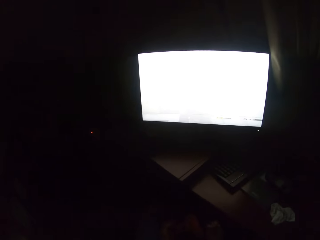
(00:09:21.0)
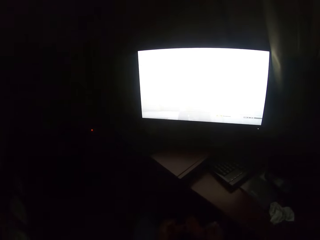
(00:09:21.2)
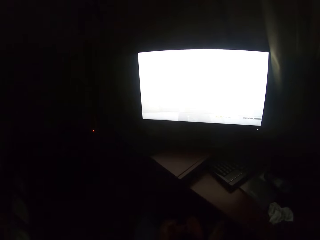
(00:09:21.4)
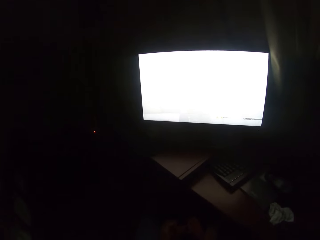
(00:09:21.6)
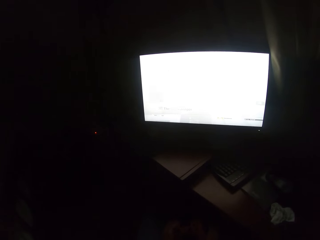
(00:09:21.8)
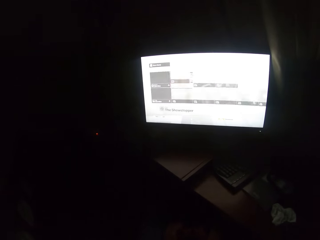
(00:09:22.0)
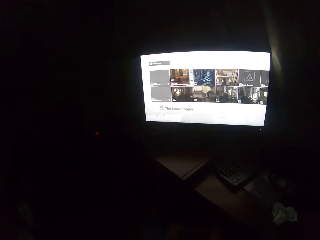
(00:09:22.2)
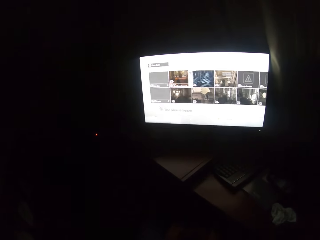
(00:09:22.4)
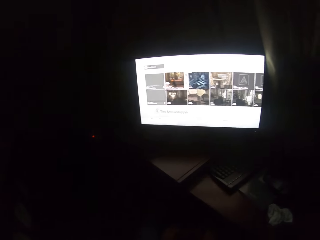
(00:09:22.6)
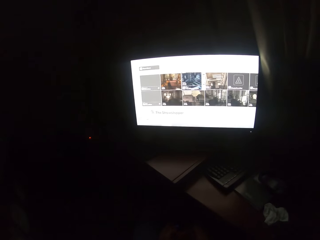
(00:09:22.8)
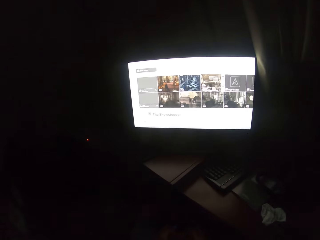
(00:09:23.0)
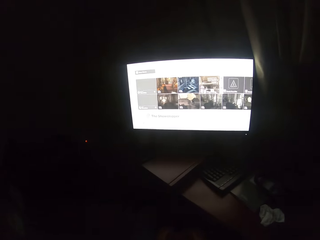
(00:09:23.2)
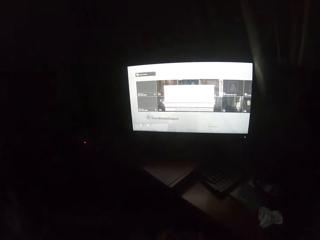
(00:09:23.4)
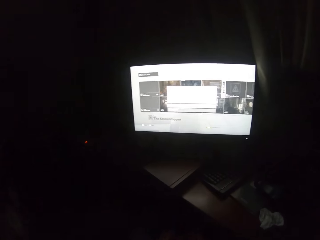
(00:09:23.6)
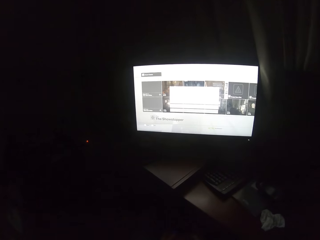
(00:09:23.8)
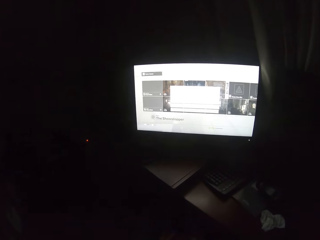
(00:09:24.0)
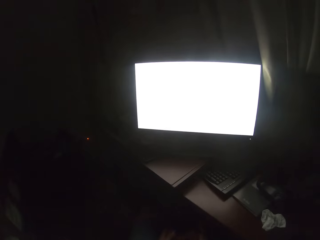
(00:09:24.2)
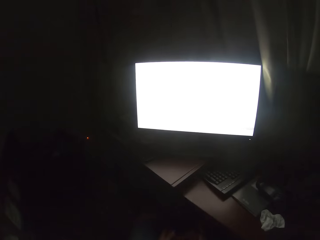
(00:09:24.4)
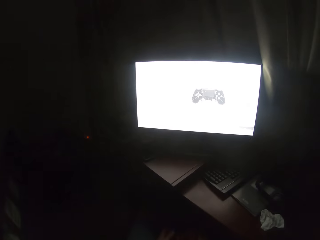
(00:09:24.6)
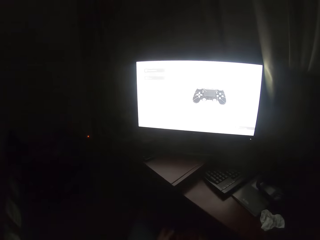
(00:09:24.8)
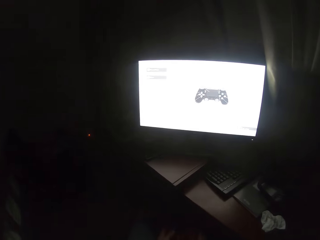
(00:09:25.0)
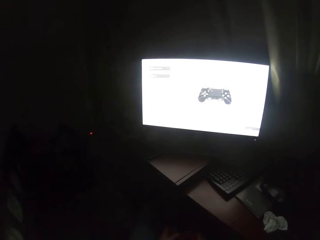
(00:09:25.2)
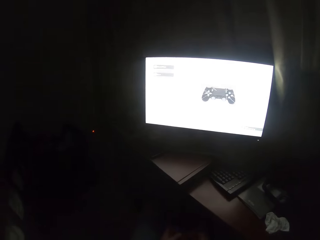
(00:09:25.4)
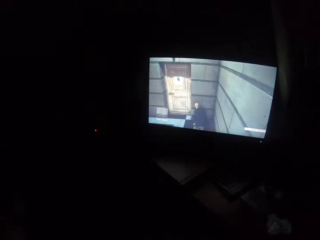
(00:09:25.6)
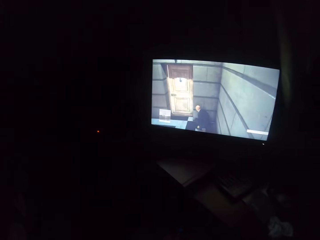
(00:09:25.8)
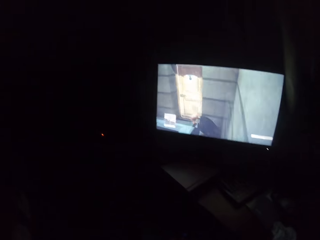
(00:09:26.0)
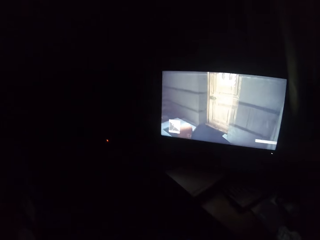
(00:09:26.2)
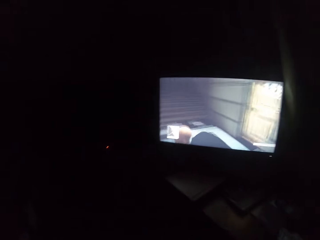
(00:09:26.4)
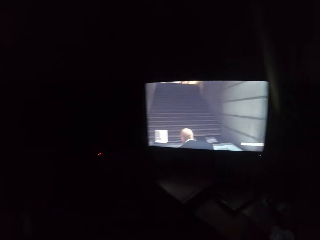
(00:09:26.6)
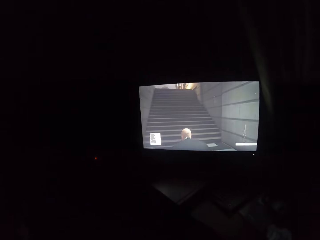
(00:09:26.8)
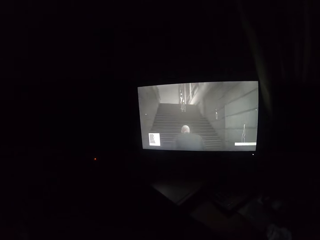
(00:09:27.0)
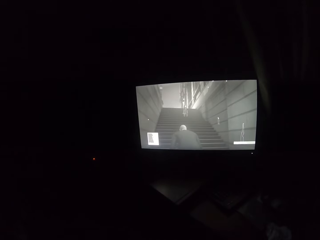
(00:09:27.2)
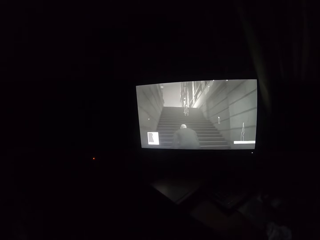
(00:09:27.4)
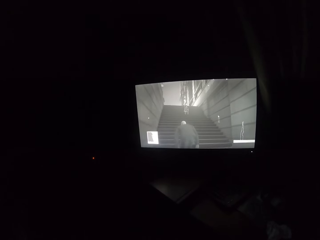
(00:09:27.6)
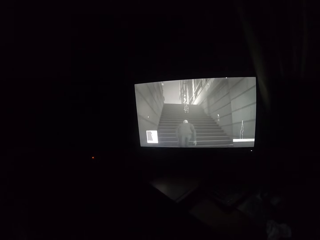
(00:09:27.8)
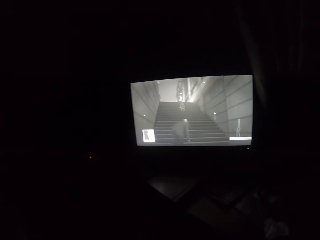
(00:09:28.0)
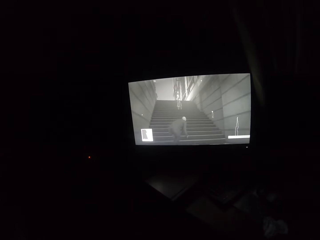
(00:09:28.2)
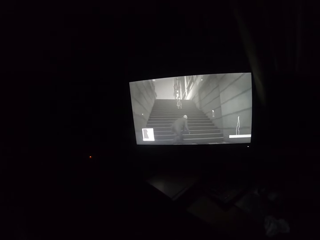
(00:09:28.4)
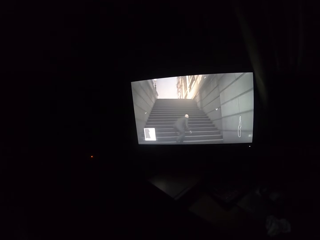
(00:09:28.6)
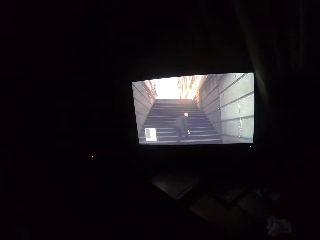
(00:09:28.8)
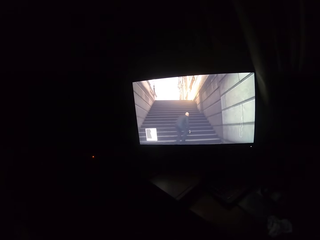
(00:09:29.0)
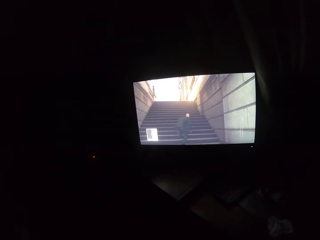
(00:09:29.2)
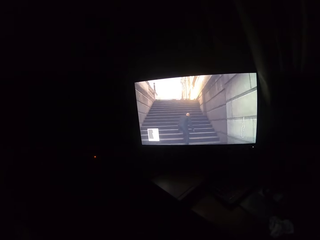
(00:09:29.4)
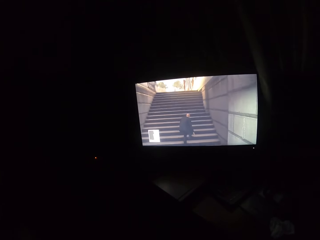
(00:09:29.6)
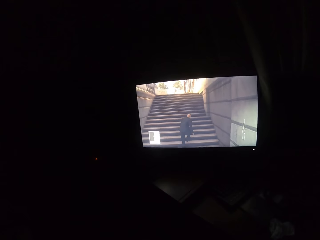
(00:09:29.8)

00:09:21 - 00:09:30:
The camera wearer searches the game. They play the game.
